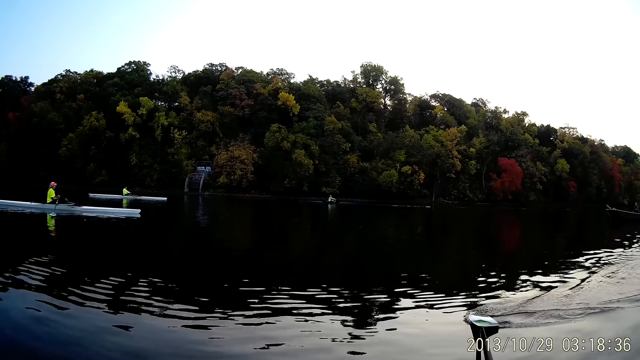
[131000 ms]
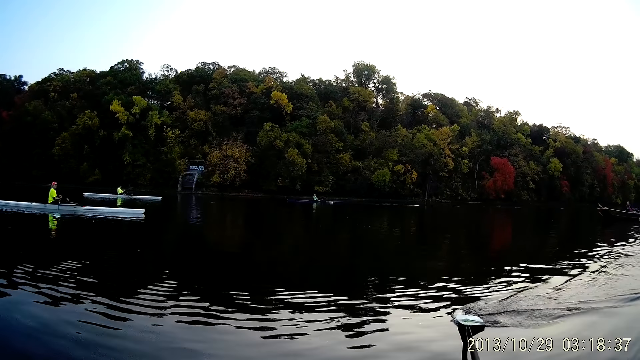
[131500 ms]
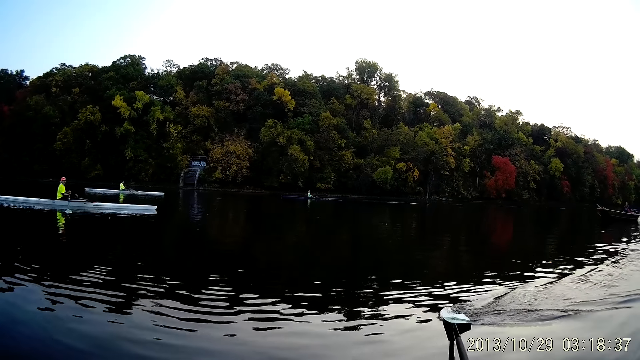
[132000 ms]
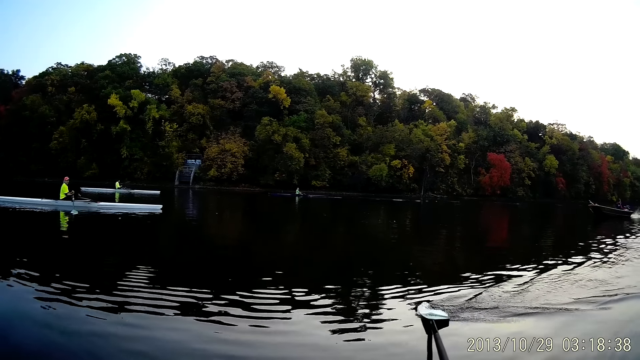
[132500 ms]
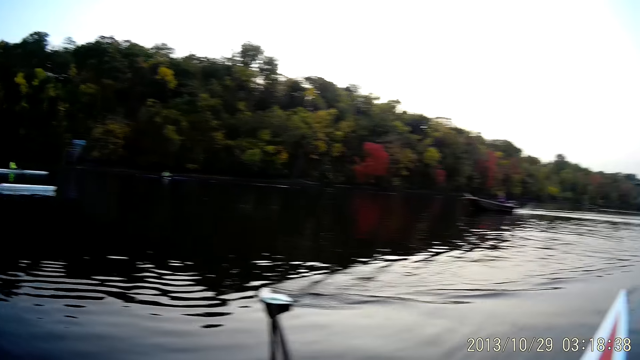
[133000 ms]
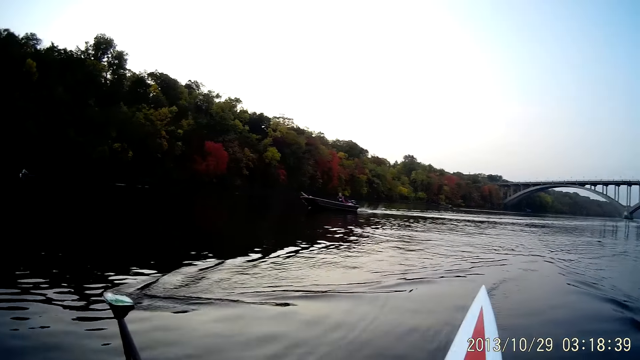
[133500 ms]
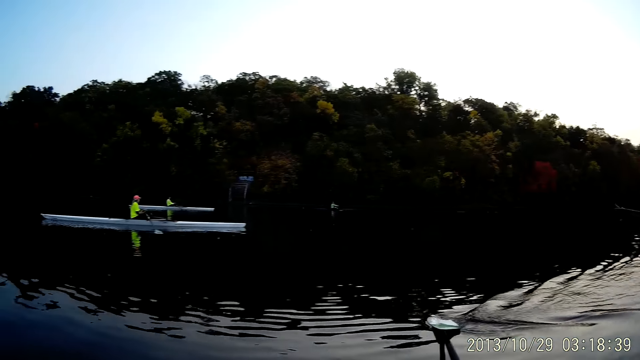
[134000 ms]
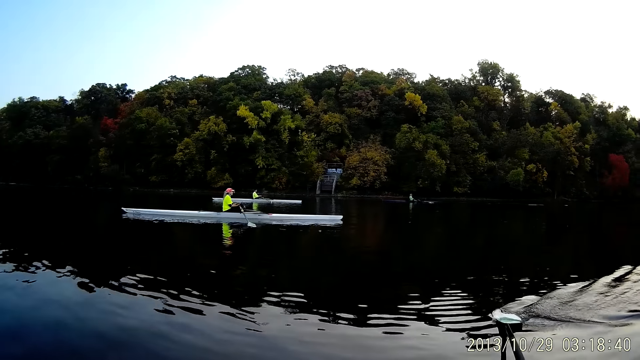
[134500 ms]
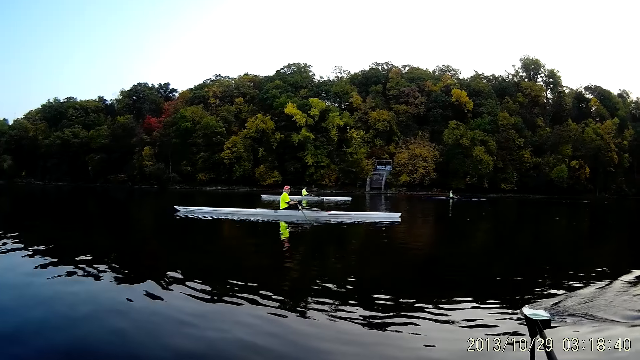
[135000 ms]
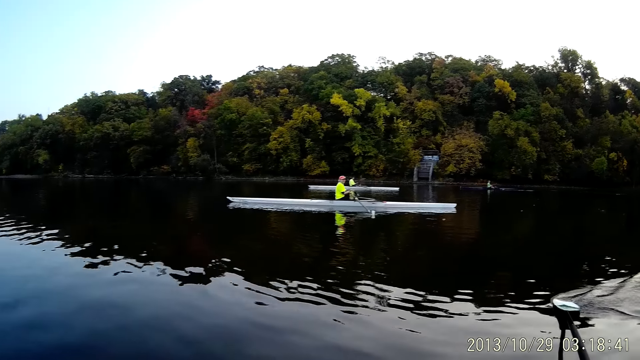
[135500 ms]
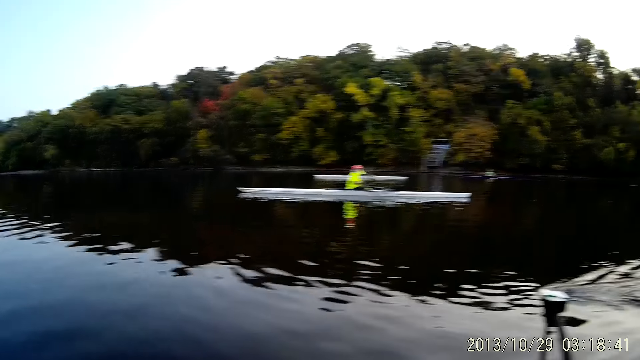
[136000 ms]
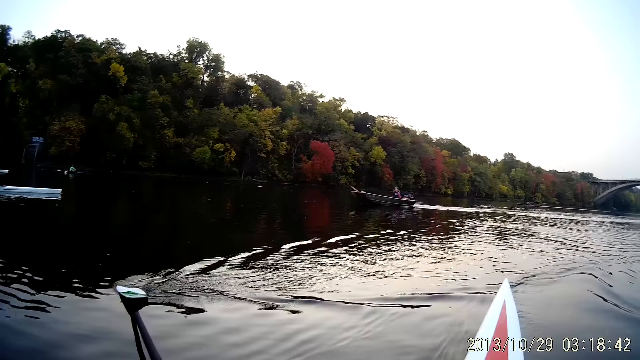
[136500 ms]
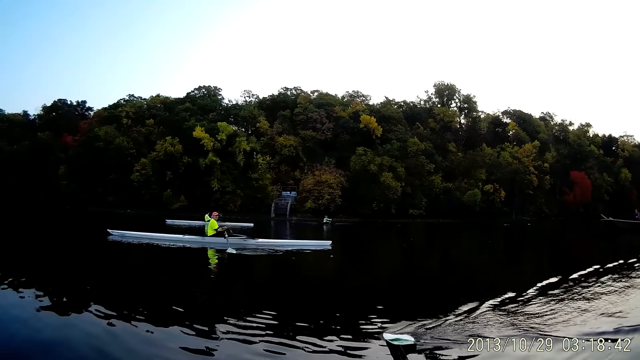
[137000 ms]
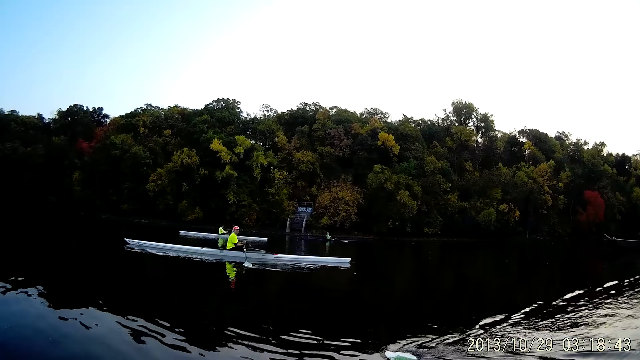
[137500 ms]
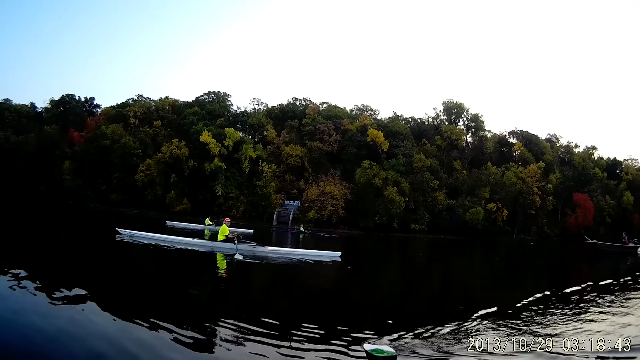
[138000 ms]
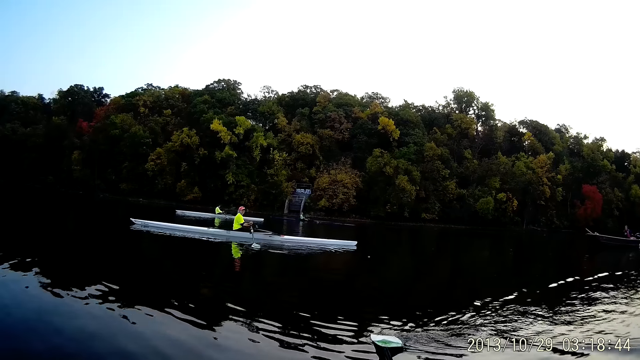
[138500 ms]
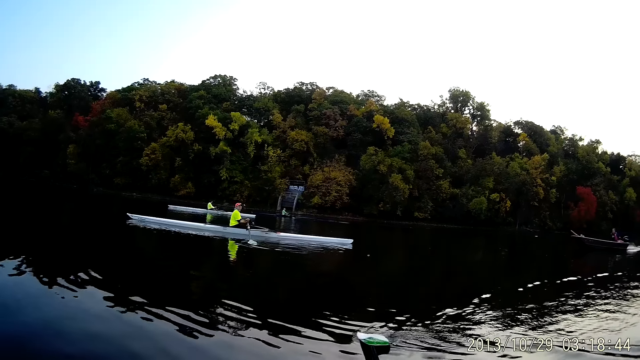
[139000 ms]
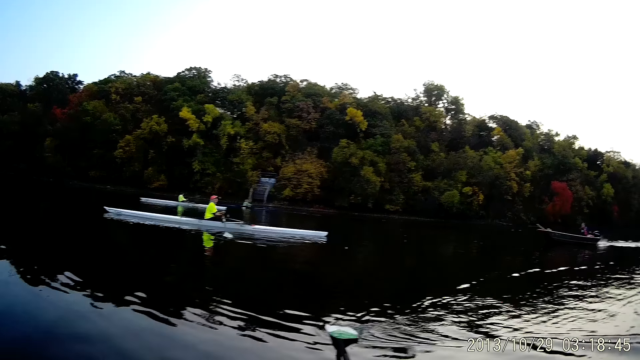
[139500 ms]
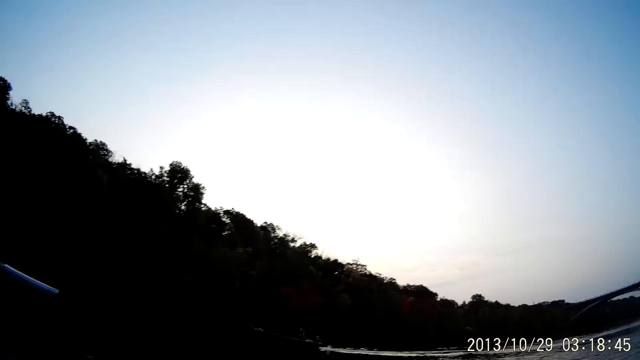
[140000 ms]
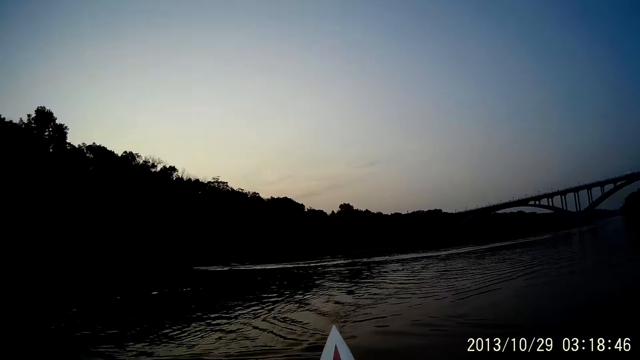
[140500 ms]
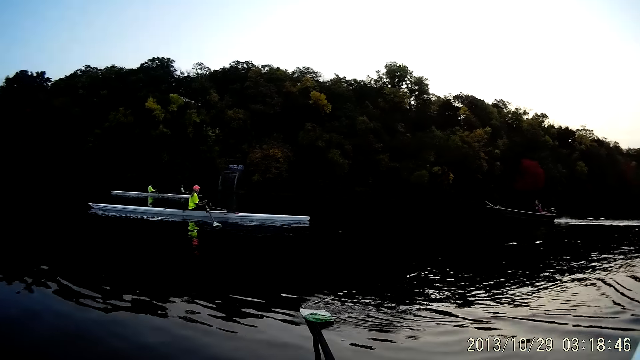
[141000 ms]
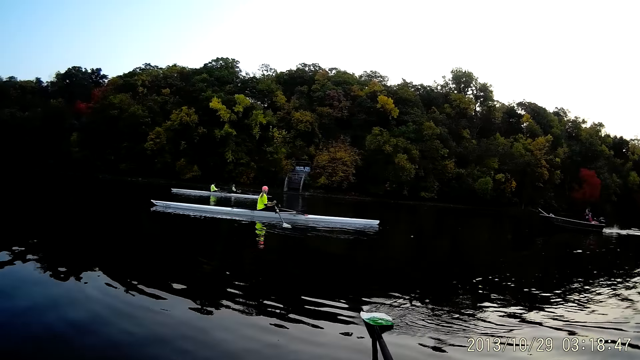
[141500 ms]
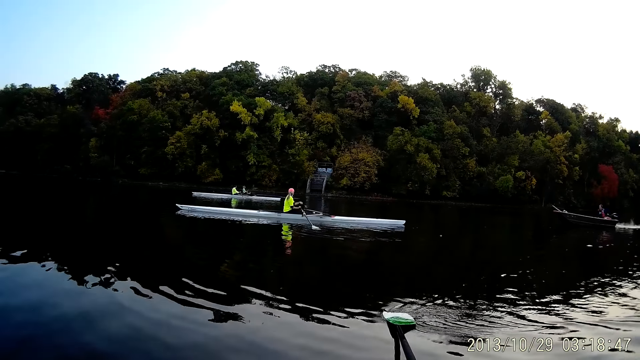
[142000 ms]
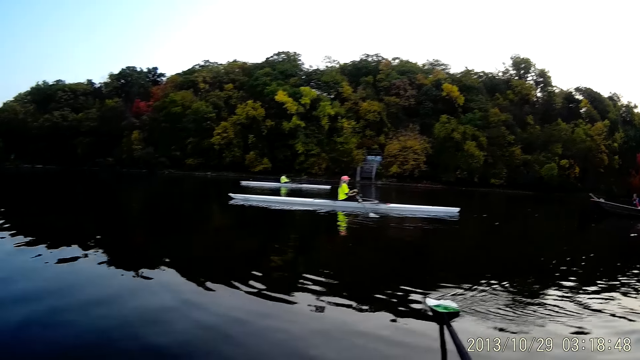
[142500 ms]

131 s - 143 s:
A woman rows her boat alongside a man.

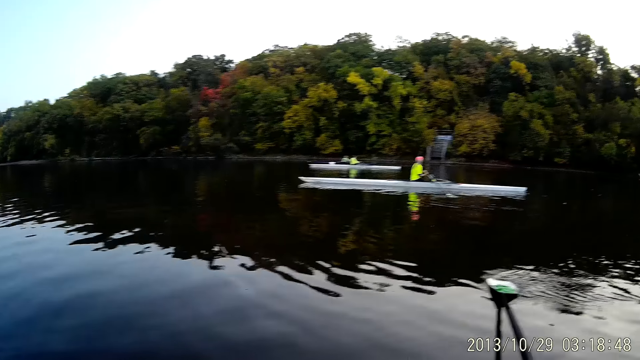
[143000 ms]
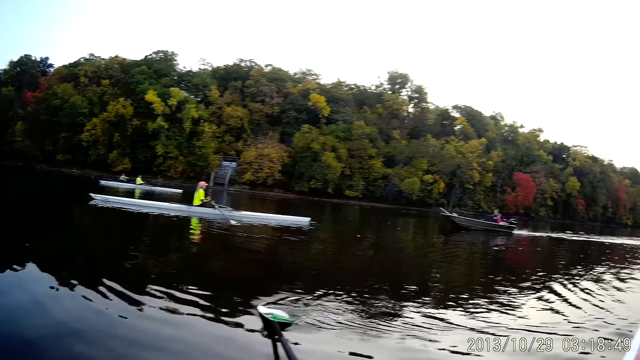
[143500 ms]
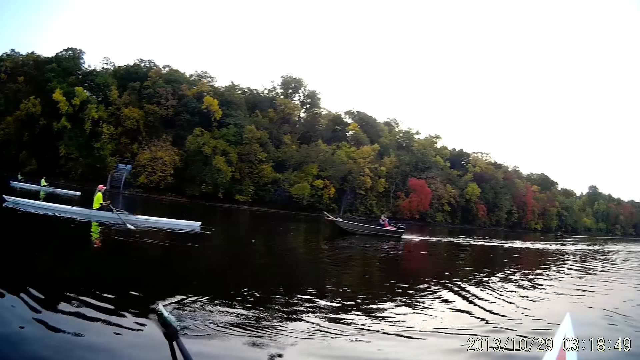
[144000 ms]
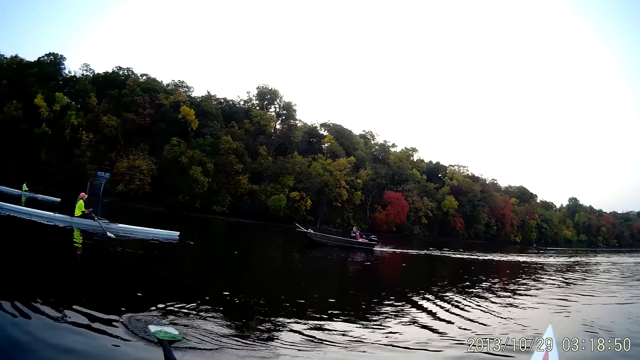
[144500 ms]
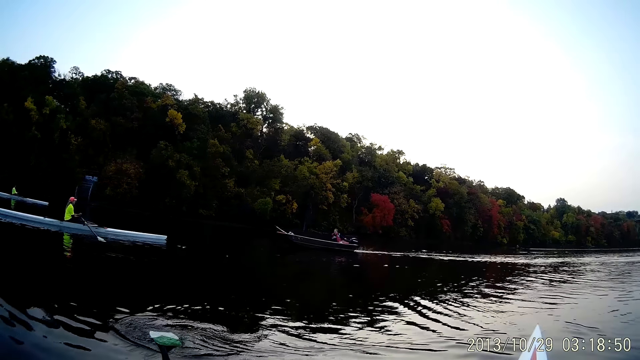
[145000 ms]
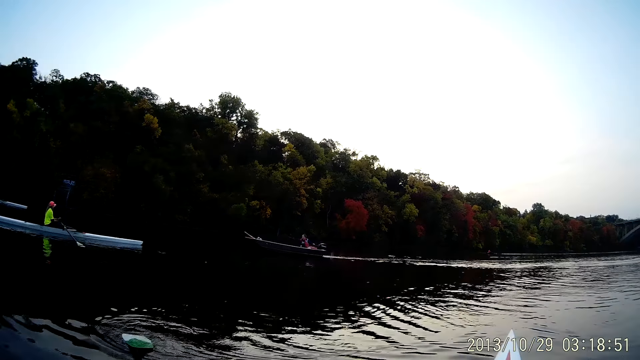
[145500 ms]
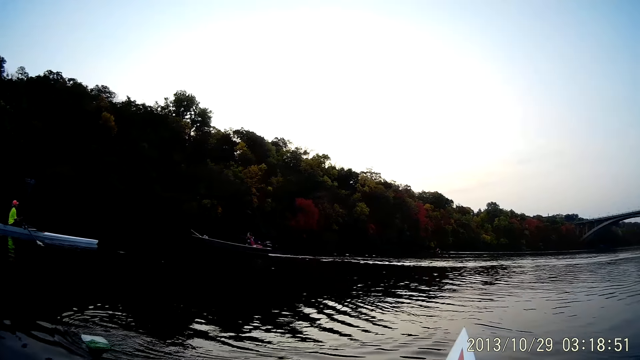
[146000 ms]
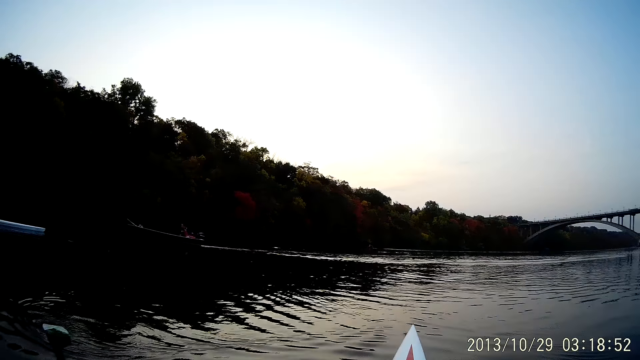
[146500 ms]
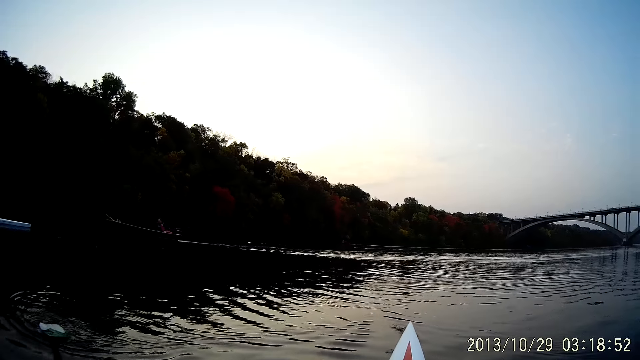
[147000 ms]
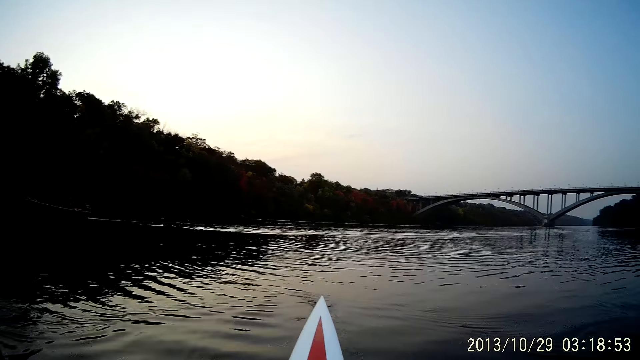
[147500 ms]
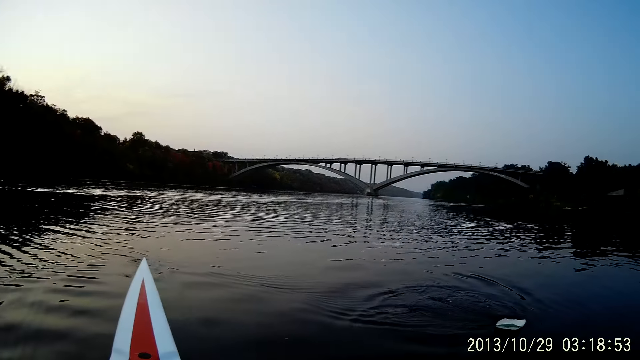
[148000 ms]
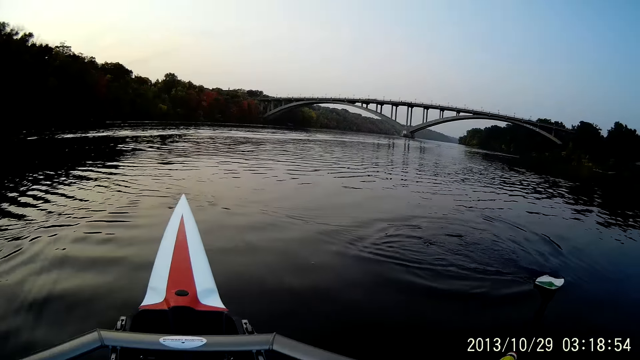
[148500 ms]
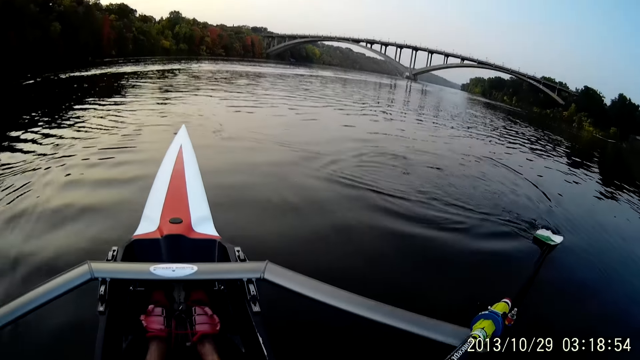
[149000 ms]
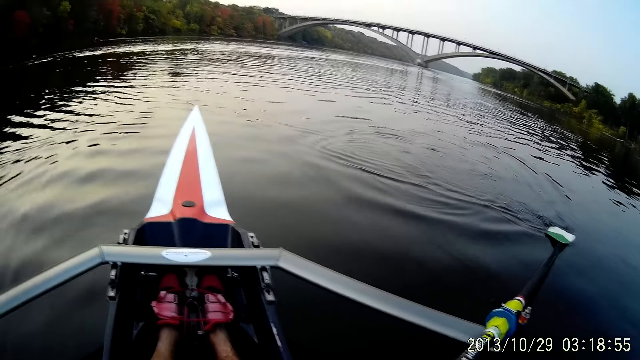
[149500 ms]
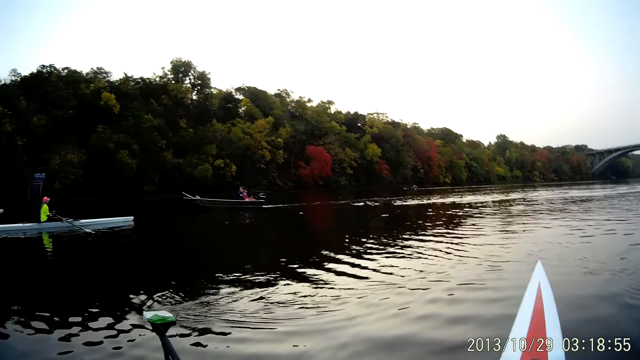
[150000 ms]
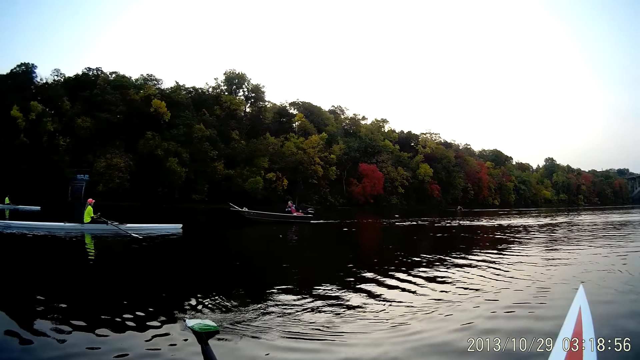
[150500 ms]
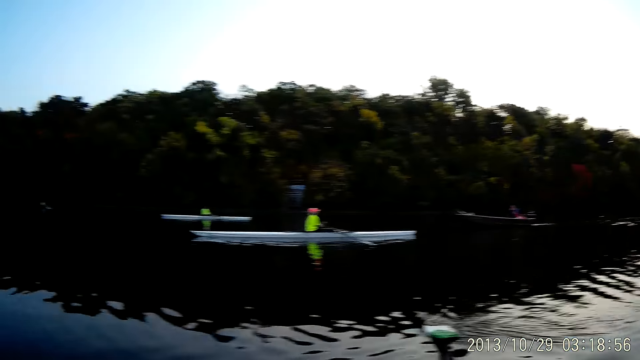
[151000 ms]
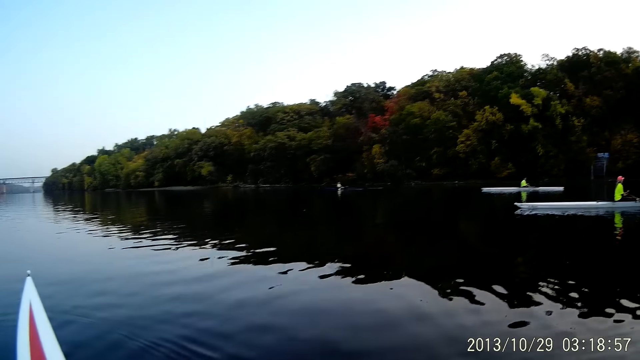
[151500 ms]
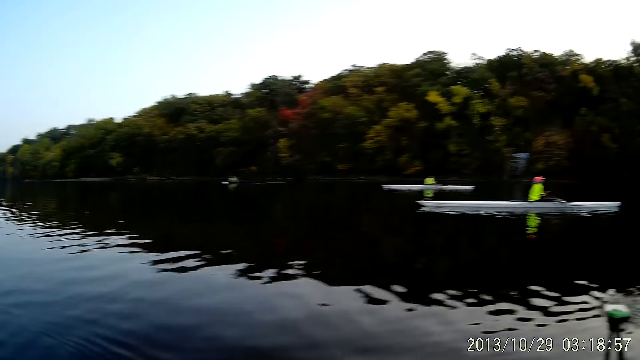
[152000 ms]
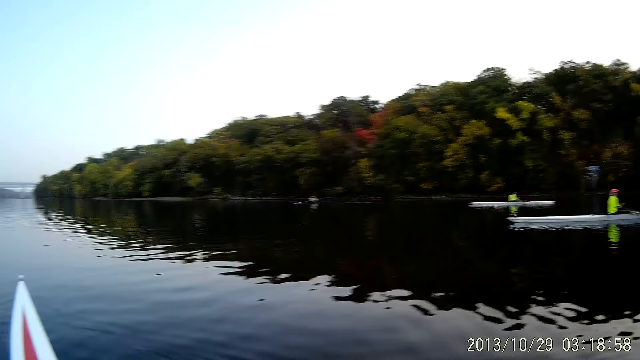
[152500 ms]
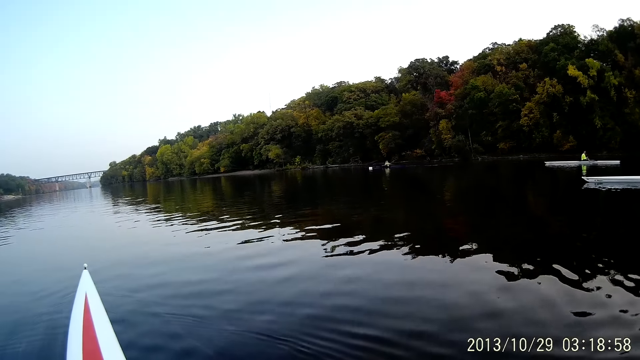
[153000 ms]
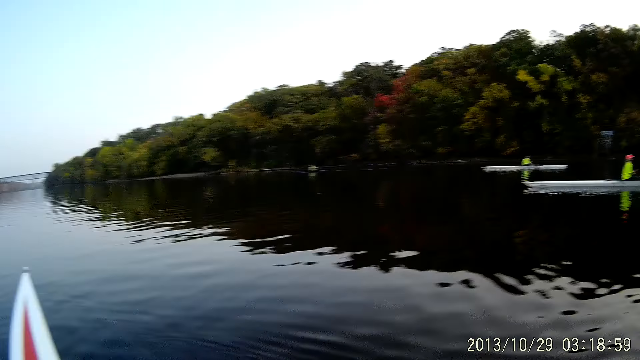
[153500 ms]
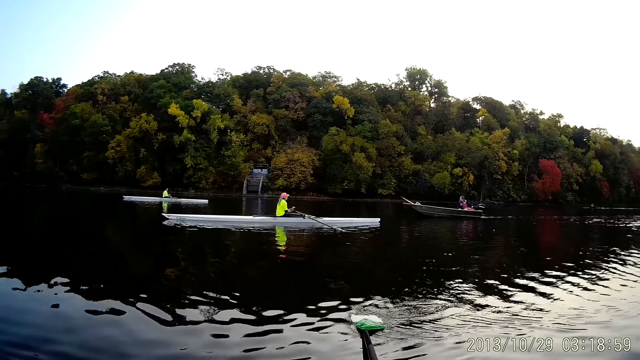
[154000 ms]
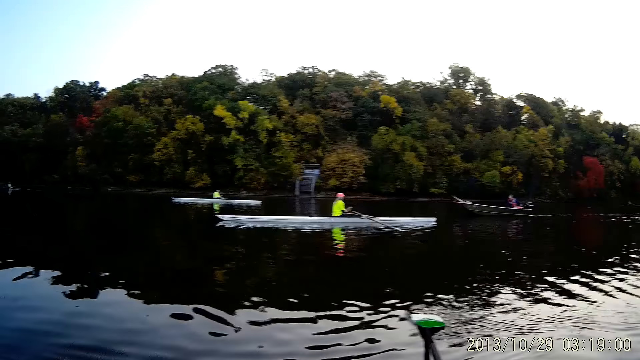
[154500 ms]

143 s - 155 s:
The camera wearer holds the boat oars with his right hand.
